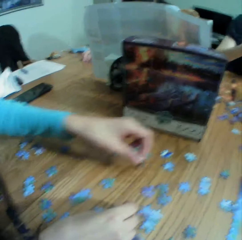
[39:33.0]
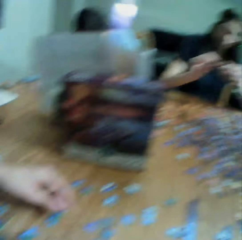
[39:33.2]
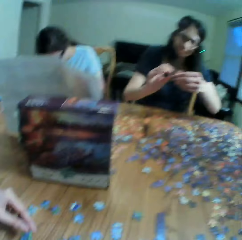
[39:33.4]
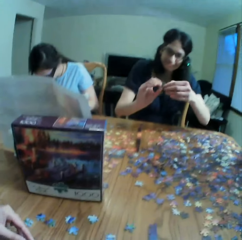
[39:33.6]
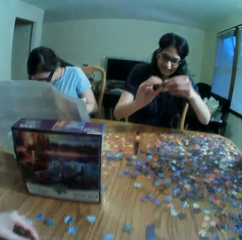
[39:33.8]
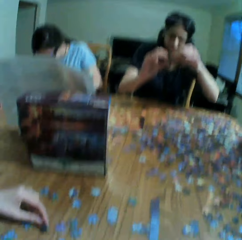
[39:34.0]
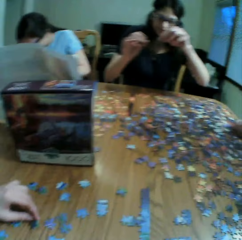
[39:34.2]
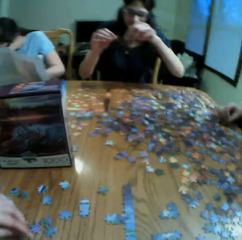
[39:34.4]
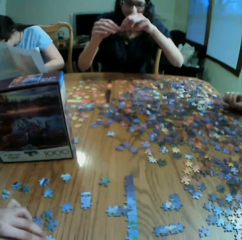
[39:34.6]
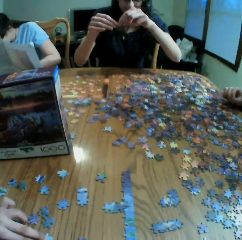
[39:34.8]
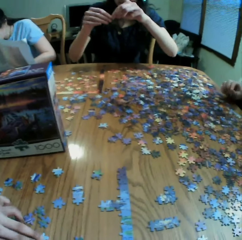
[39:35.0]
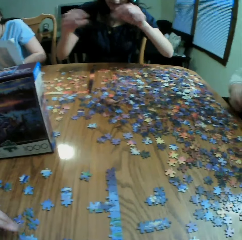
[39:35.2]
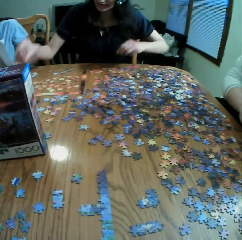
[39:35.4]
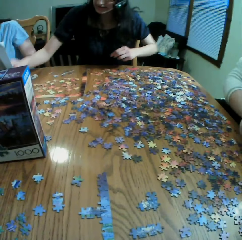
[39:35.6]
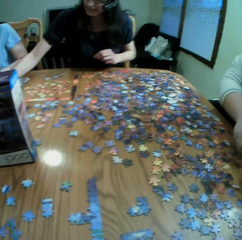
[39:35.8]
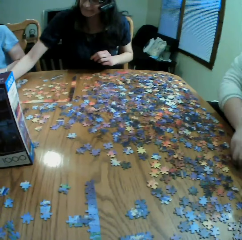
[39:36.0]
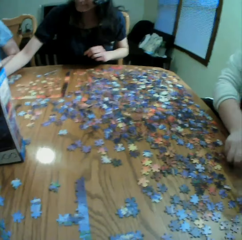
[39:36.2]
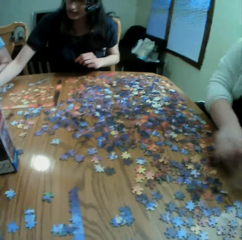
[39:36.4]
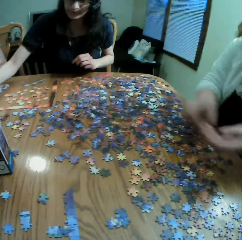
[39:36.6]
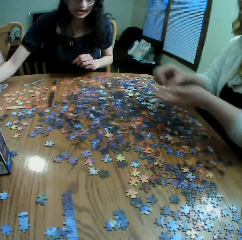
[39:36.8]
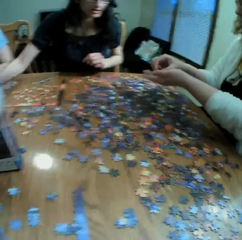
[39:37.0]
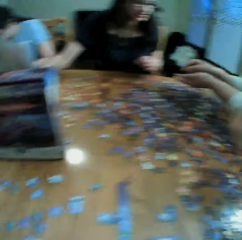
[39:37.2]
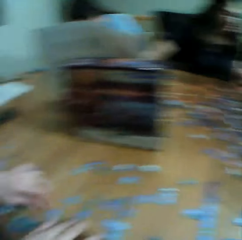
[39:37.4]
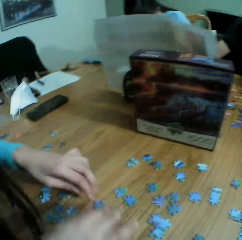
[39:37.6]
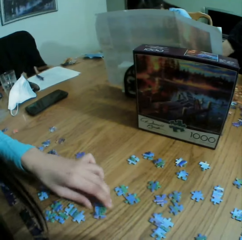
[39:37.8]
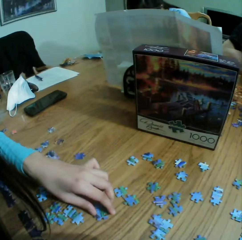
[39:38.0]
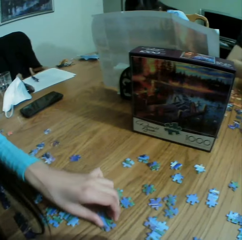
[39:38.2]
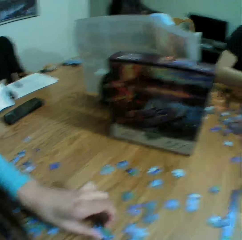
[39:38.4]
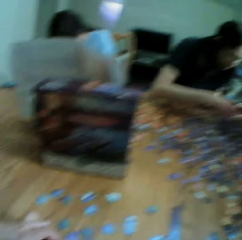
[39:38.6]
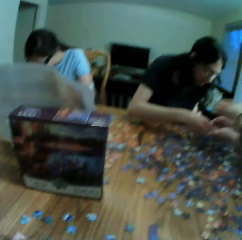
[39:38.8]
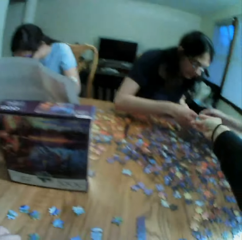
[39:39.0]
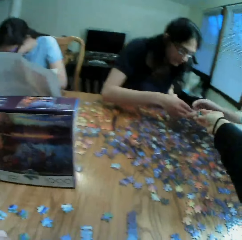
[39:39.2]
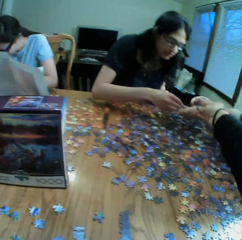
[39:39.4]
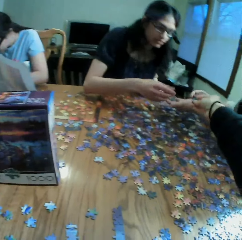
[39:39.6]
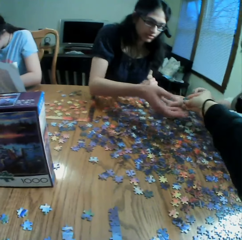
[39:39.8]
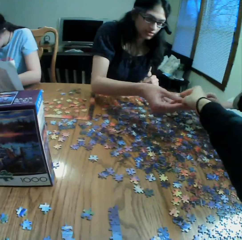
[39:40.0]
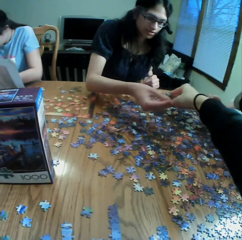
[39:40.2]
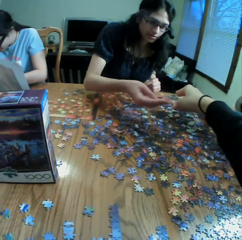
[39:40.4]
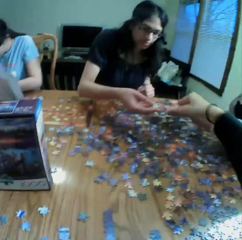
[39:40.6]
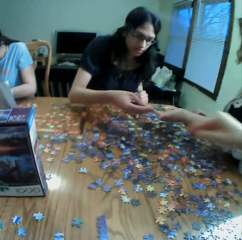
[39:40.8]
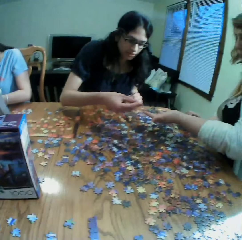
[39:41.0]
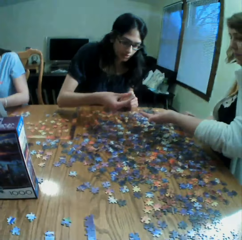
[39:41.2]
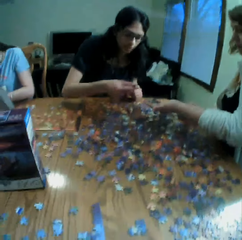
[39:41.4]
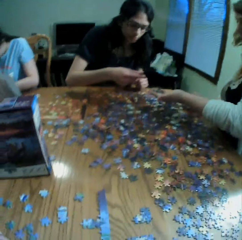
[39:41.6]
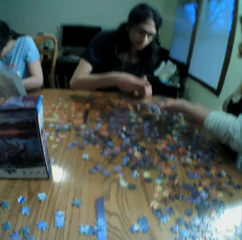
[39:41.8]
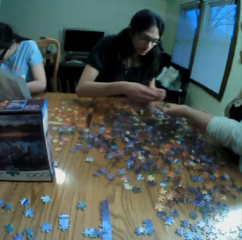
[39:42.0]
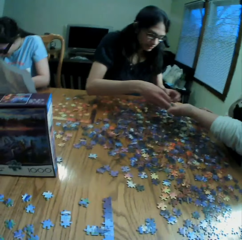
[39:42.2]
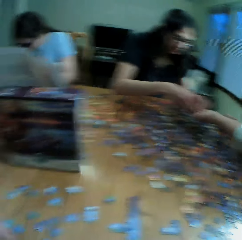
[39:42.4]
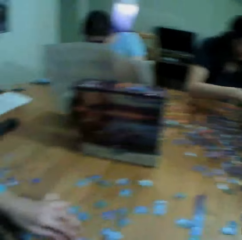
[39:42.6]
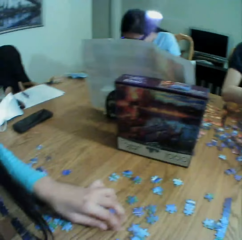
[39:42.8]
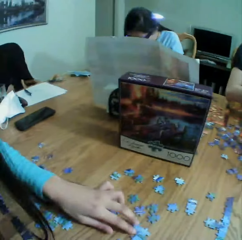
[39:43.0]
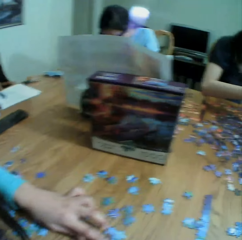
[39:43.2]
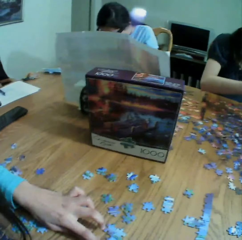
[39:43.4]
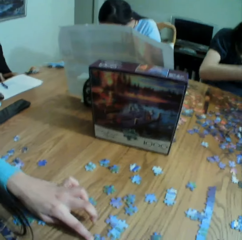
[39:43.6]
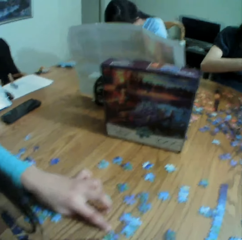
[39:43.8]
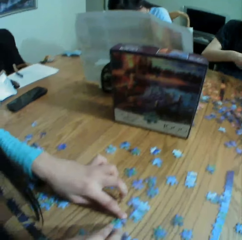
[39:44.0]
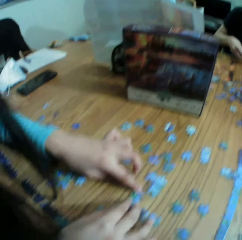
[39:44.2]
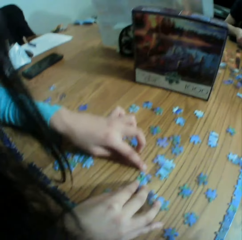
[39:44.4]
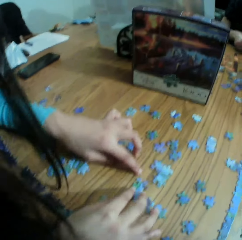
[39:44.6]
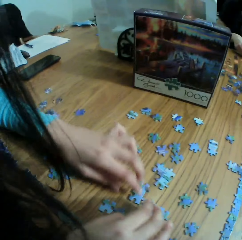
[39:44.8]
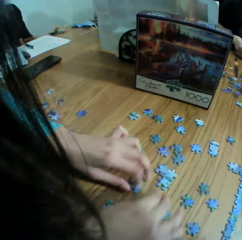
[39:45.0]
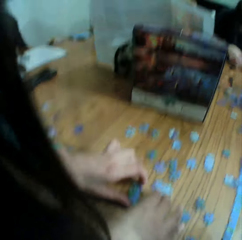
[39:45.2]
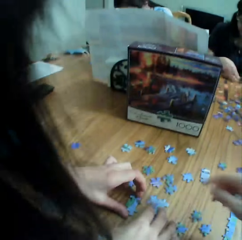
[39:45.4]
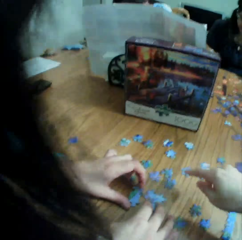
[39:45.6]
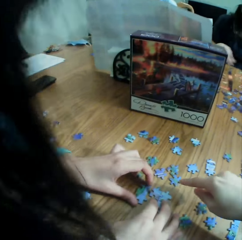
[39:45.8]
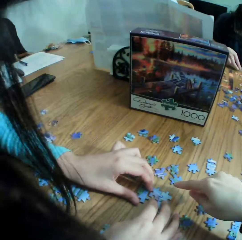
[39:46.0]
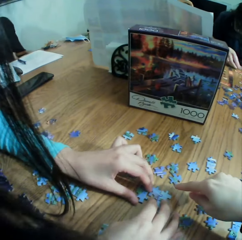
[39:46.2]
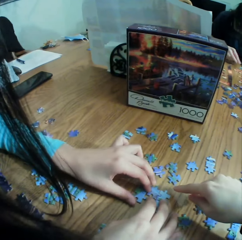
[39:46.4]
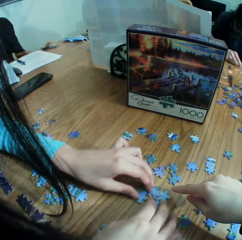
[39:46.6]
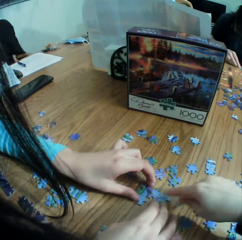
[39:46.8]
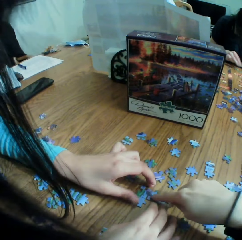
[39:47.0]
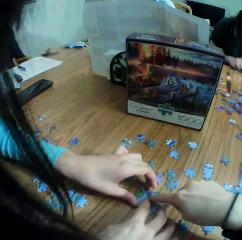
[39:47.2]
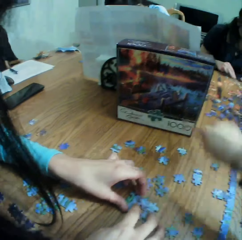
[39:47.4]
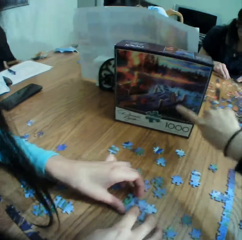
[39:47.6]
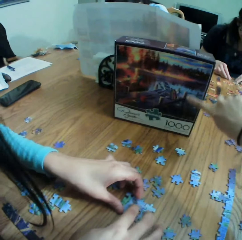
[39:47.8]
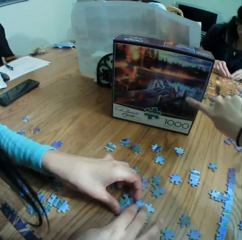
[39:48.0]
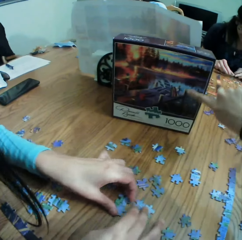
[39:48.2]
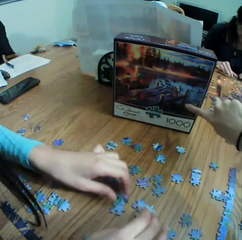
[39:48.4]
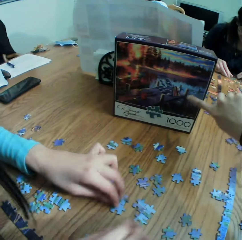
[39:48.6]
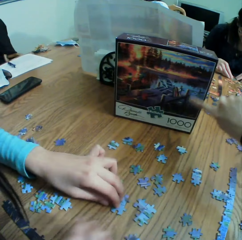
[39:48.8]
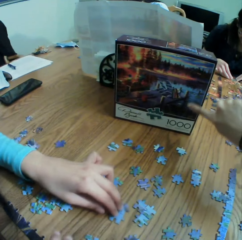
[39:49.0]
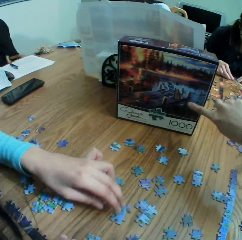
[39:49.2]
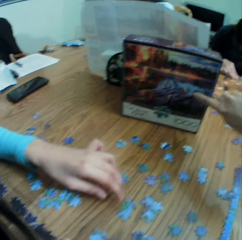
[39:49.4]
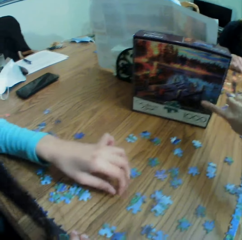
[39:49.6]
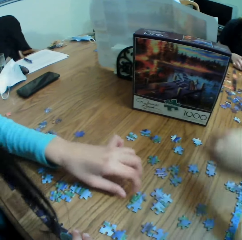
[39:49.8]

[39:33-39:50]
The camera wearer looks at a woman. They look at the puzzles. They hand the woman a puzzle. They look at another woman. The other woman talks to the camera wearer. The camera wearer points at a puzzle. The first woman plays the jigsaw puzzle. The camera wearer converses with the other woman. They point at the box. They show the other woman the jigsaw puzzle box.

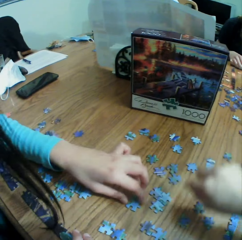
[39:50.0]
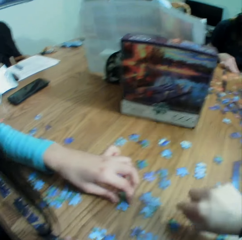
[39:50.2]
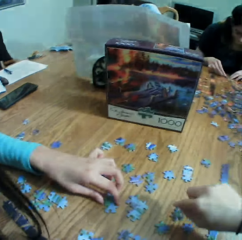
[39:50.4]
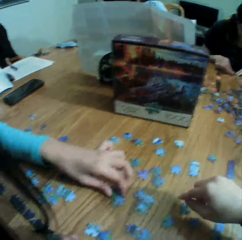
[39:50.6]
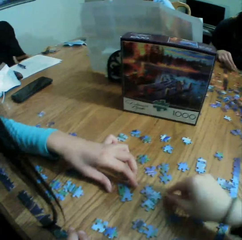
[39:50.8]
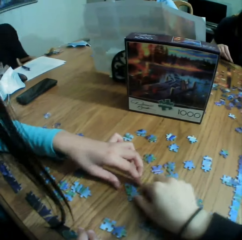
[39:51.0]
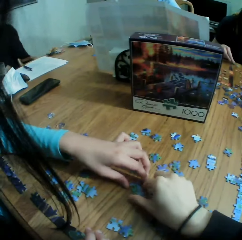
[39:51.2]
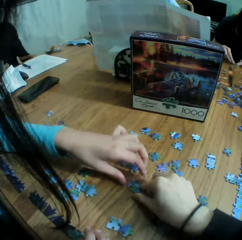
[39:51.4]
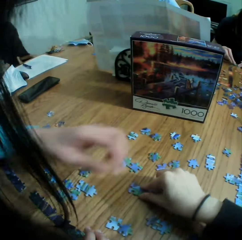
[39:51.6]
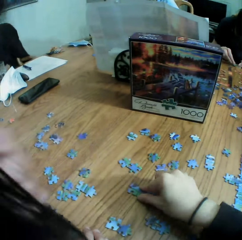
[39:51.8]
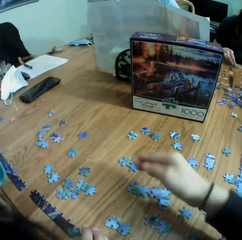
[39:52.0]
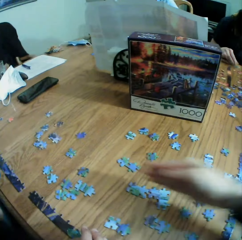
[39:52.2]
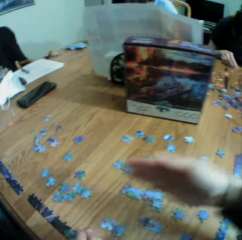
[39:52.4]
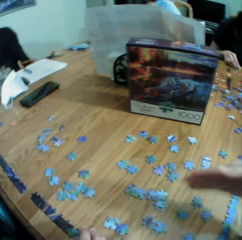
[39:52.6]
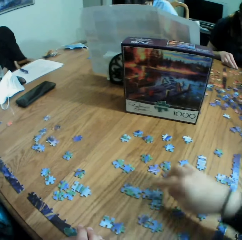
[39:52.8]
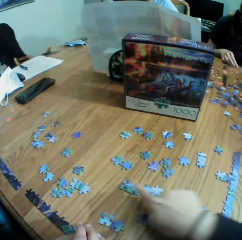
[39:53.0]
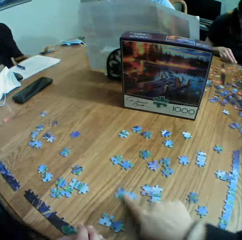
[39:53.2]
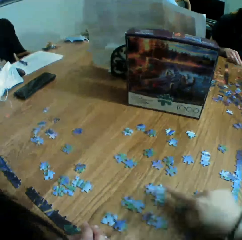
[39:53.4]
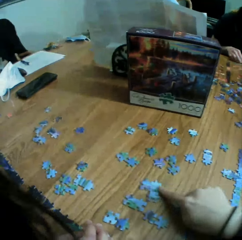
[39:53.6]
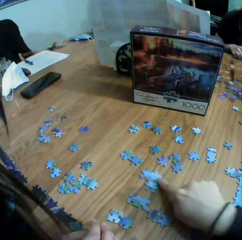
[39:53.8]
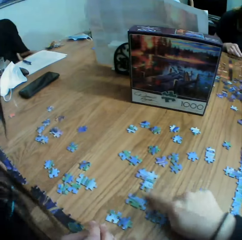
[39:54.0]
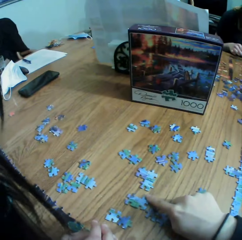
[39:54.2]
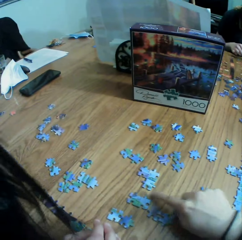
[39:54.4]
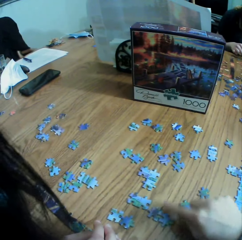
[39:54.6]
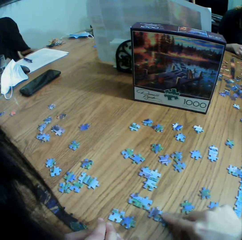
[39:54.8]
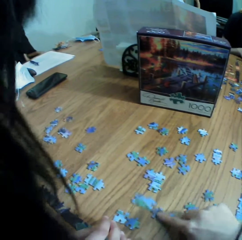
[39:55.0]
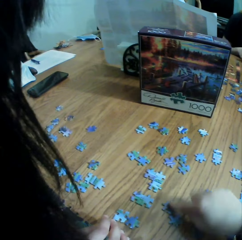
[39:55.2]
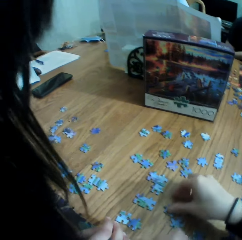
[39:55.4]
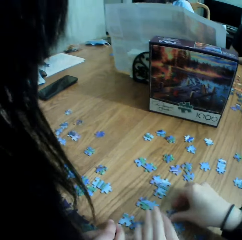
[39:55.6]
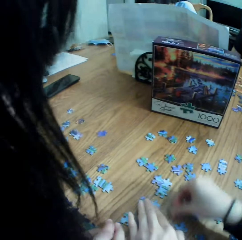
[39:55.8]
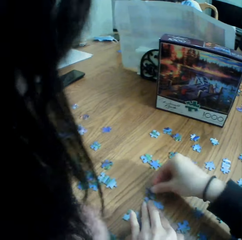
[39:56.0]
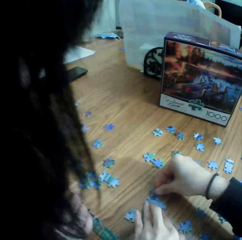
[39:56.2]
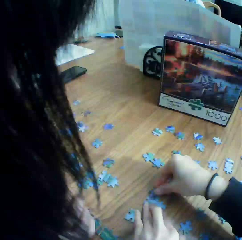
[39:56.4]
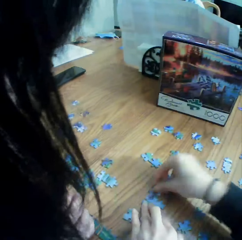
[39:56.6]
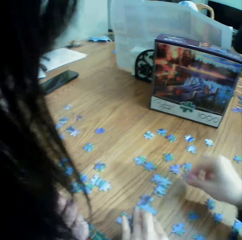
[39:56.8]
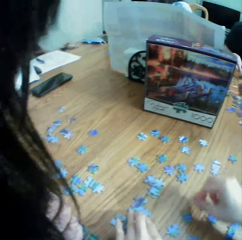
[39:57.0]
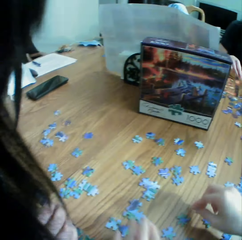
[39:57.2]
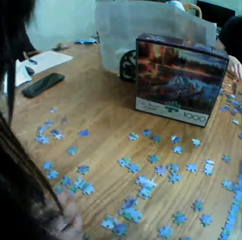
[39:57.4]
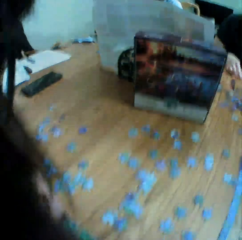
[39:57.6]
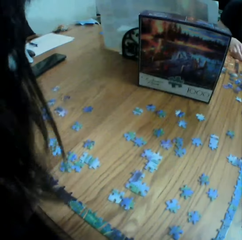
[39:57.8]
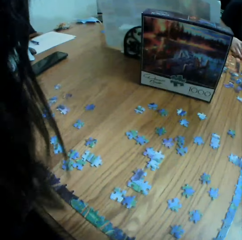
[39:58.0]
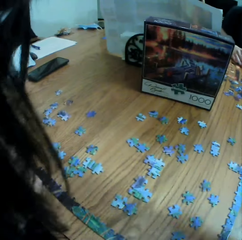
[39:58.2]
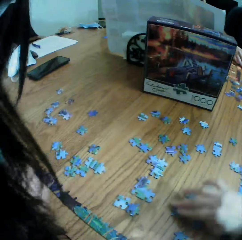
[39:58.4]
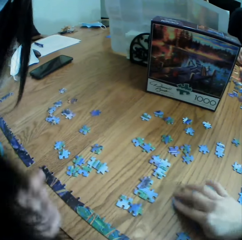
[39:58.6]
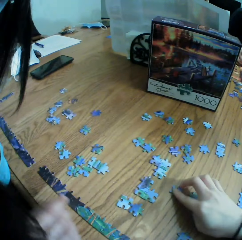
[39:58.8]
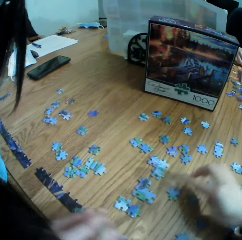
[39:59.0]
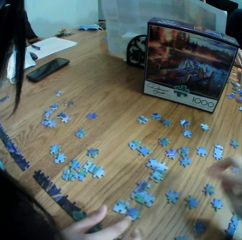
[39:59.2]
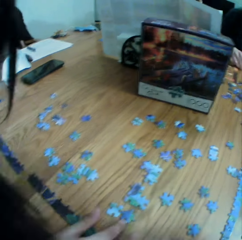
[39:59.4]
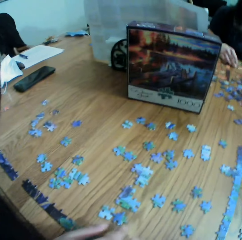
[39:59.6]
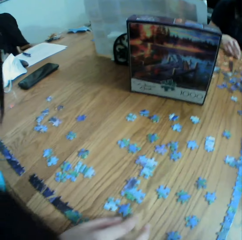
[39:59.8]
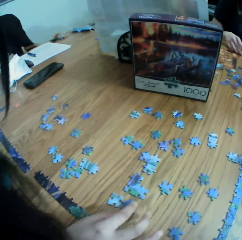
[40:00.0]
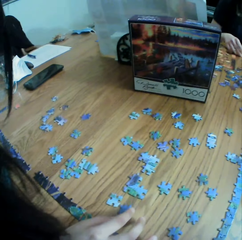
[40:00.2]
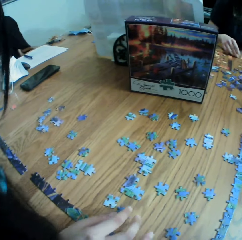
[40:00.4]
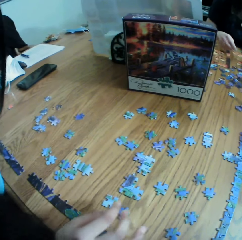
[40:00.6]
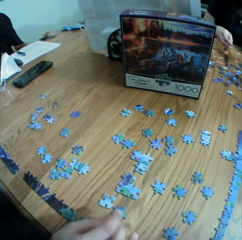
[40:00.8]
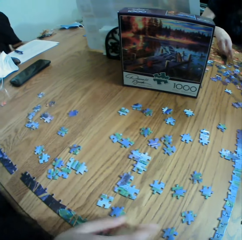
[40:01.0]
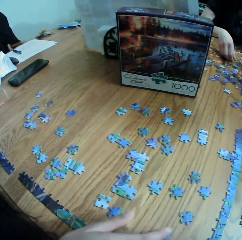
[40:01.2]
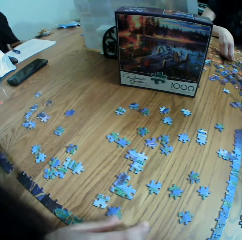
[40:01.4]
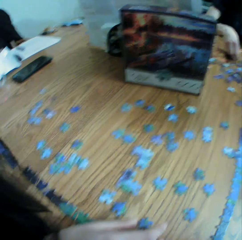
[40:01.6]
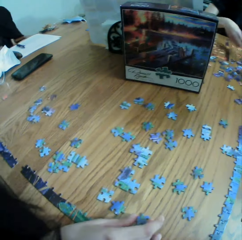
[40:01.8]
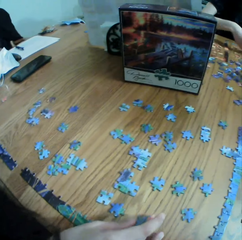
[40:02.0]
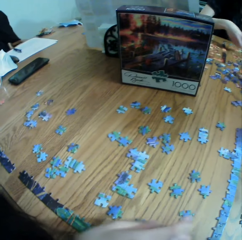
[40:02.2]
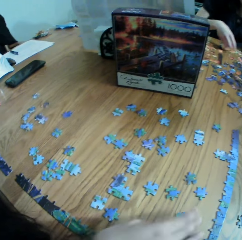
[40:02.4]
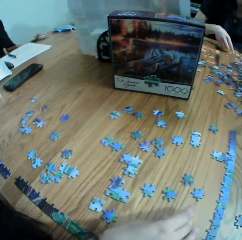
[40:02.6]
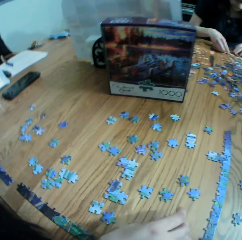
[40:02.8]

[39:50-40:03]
A woman responds to the camera wearer. The camera wearer touches a puzzle and talks. They move the hand on the table. They move the puzzles on the table. They join the puzzles. They play the jigsaw puzzle with the woman and talk. They touch the camera. They move the puzzle on the table. They move the right hand. They look at the puzzles.
